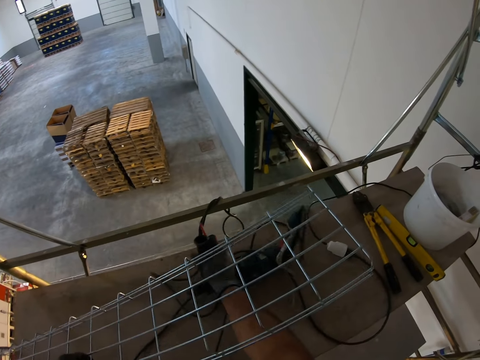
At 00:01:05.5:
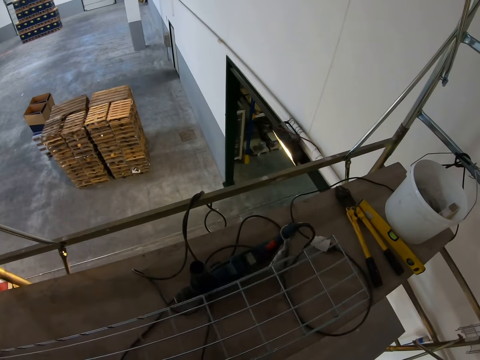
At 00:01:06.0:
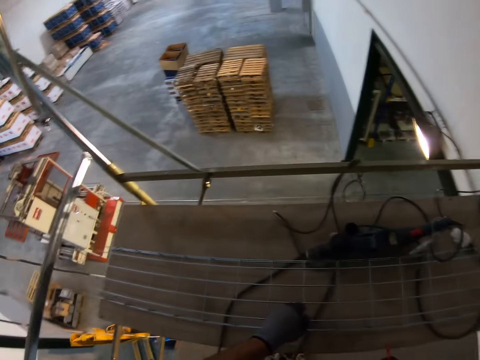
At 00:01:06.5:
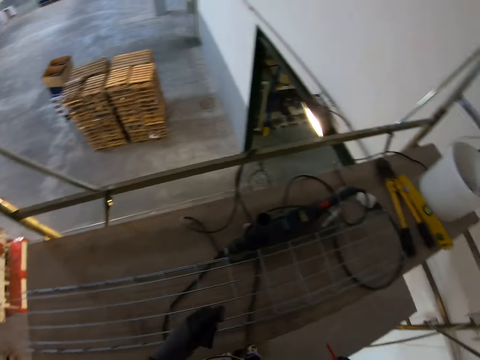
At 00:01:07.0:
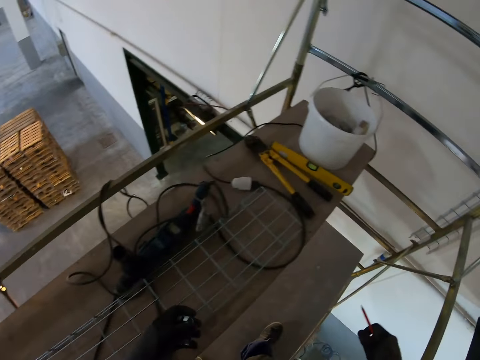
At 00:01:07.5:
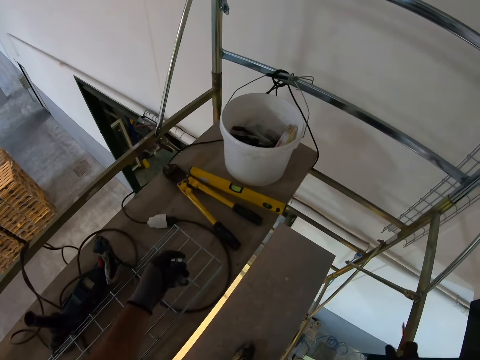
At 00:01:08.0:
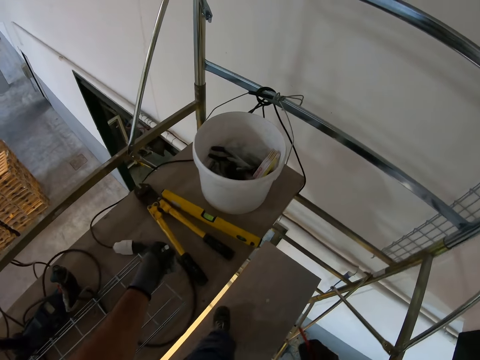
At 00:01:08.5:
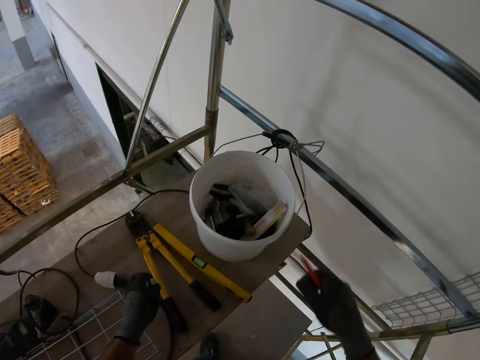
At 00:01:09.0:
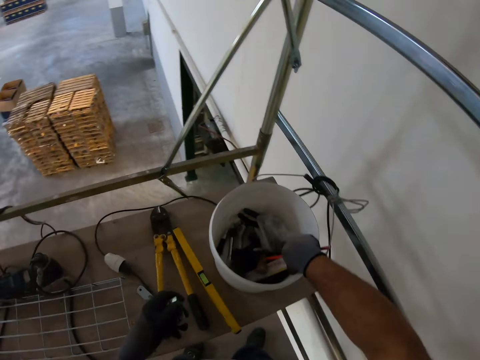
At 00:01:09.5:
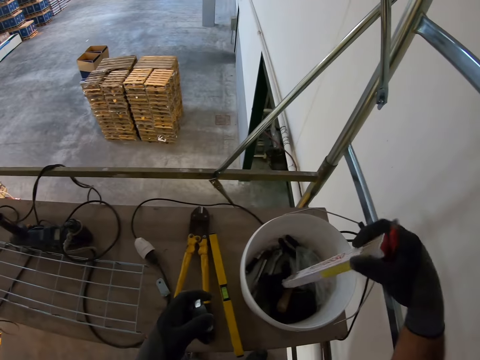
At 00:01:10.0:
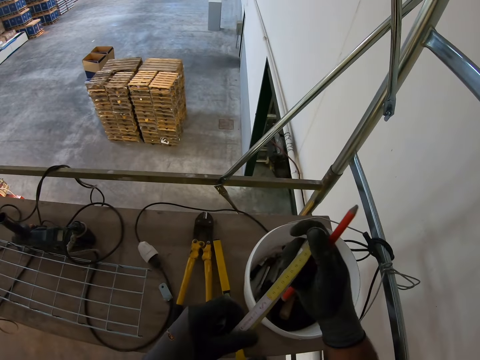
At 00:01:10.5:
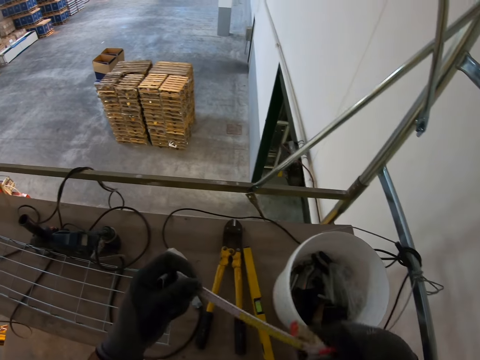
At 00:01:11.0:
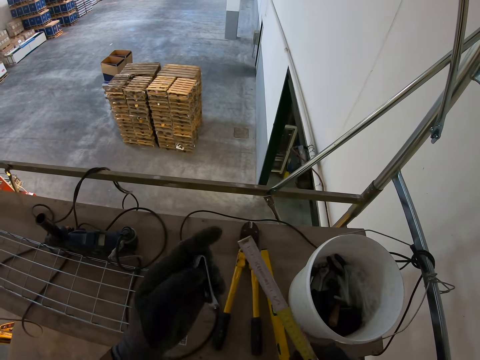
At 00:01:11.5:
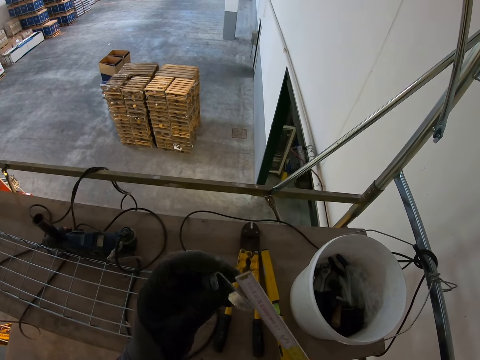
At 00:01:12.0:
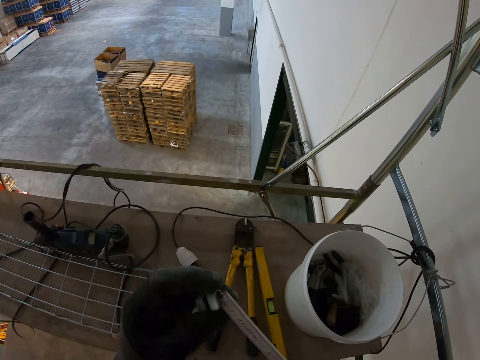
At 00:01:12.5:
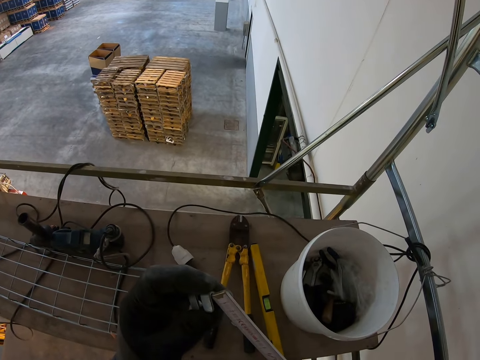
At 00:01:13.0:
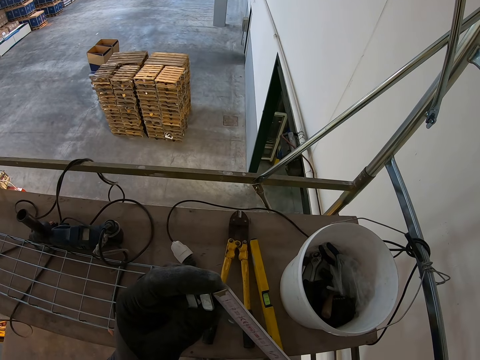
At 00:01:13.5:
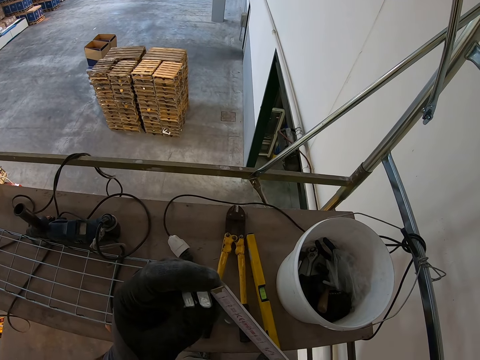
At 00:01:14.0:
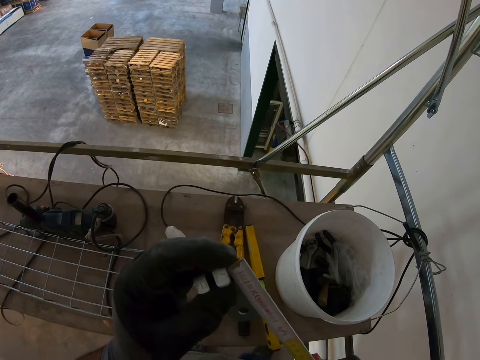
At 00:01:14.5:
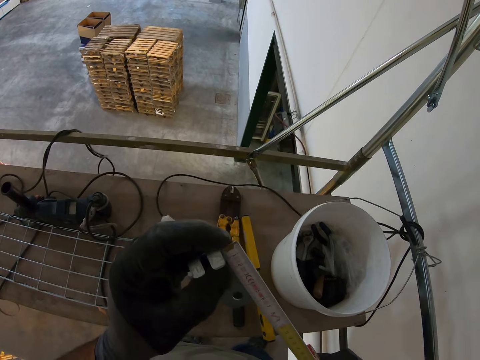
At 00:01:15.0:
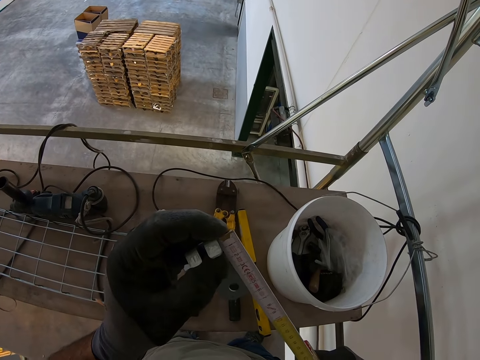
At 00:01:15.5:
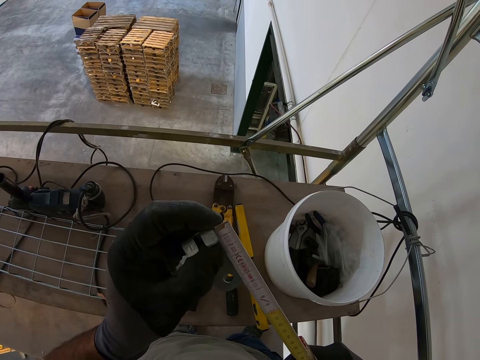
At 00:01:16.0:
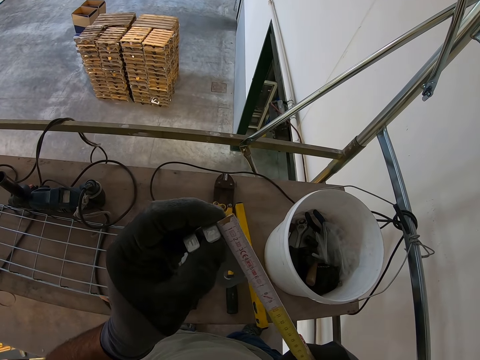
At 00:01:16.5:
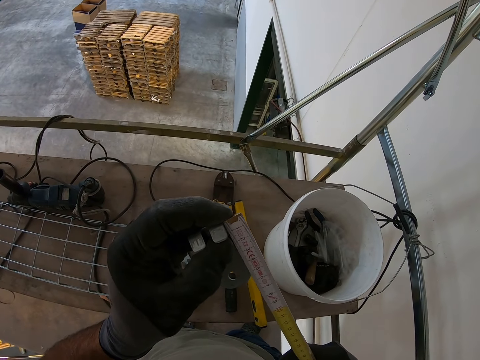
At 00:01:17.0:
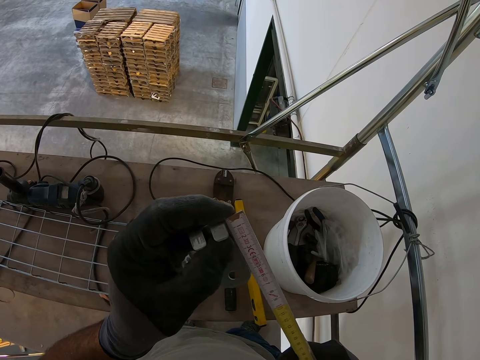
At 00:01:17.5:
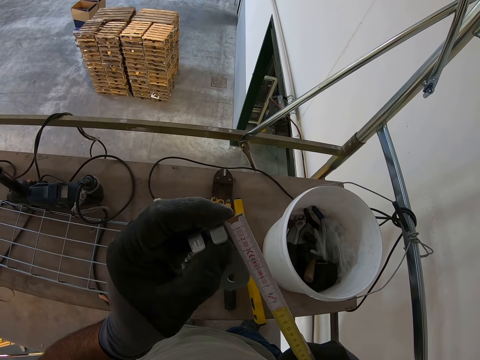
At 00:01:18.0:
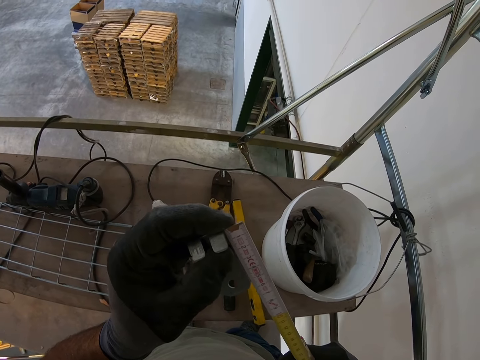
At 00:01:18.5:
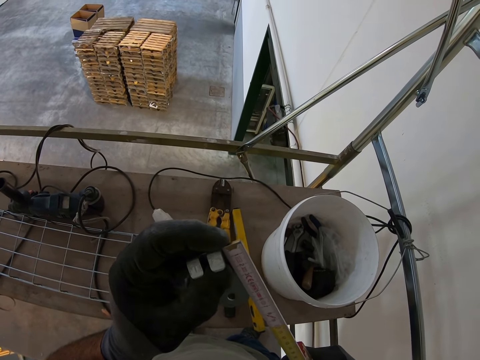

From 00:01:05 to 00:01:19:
The camera wearer pushes the drill. They walk around. They pick up the folding ruler or yardstick. They turn the folding ruler. They measure the wall bracket with the yardstick.

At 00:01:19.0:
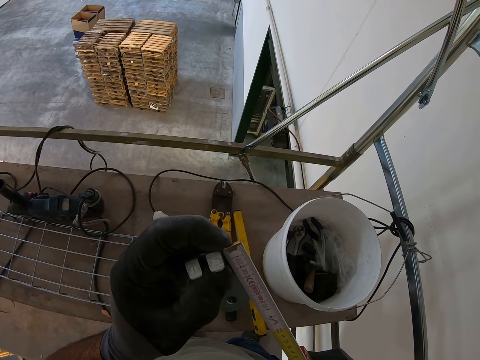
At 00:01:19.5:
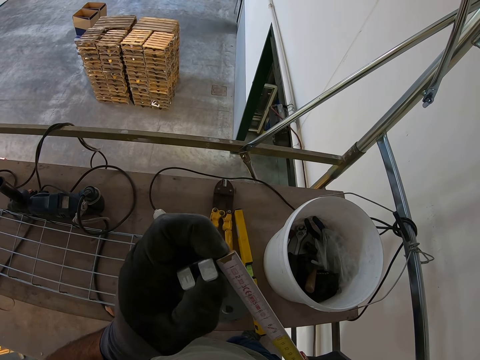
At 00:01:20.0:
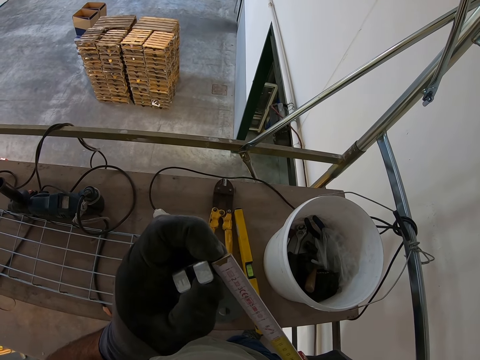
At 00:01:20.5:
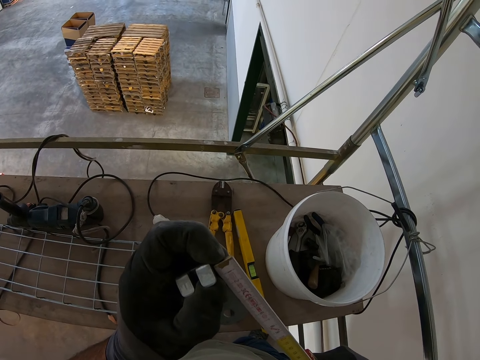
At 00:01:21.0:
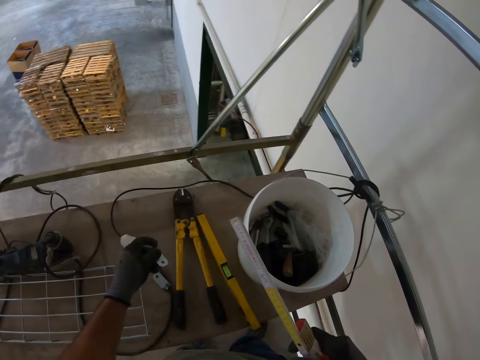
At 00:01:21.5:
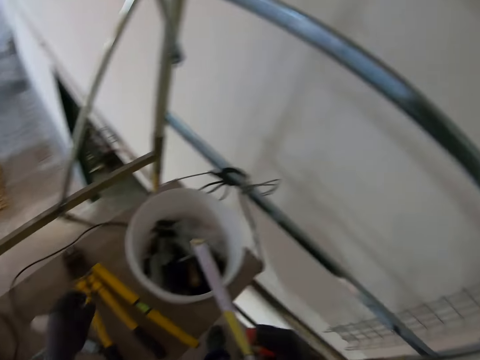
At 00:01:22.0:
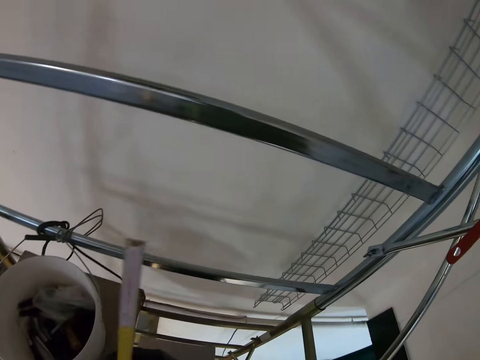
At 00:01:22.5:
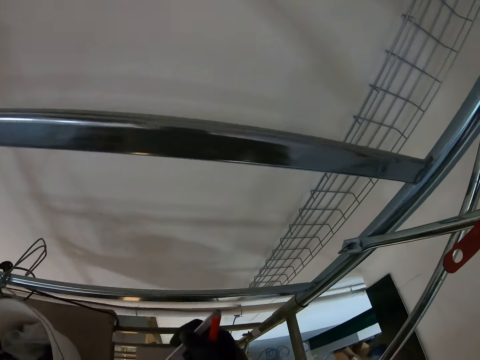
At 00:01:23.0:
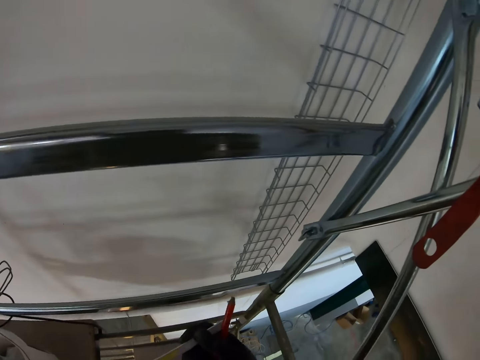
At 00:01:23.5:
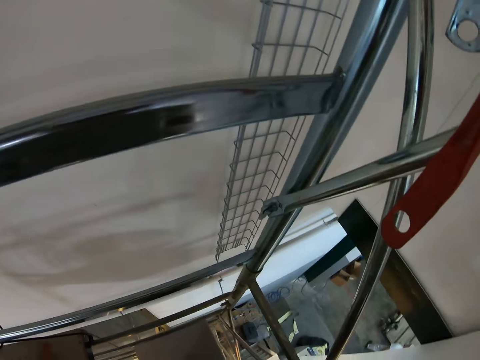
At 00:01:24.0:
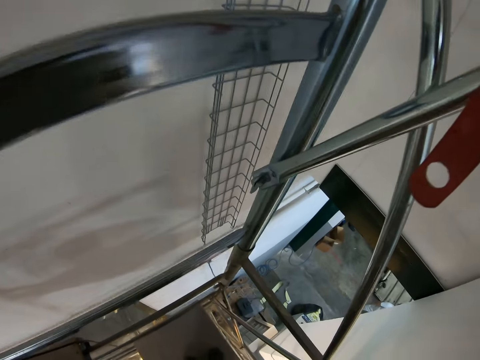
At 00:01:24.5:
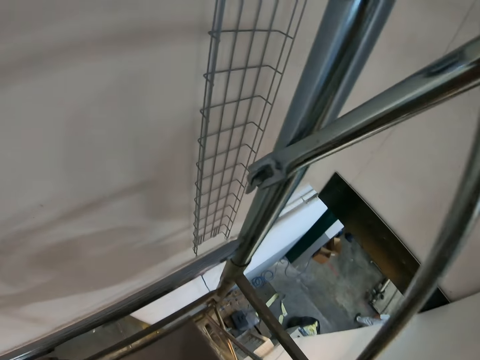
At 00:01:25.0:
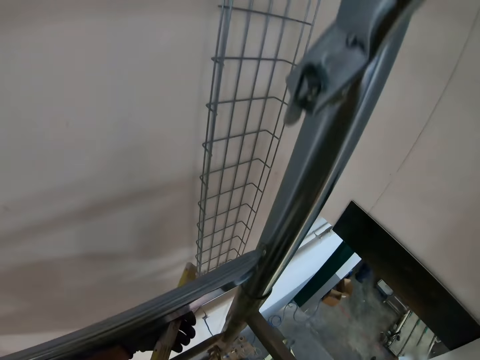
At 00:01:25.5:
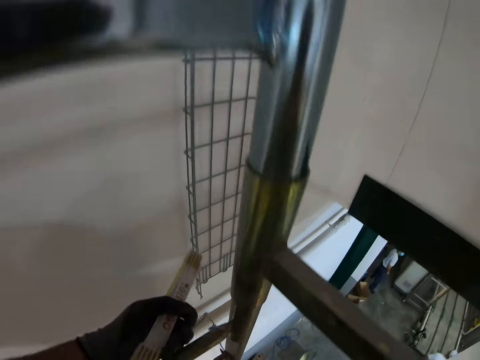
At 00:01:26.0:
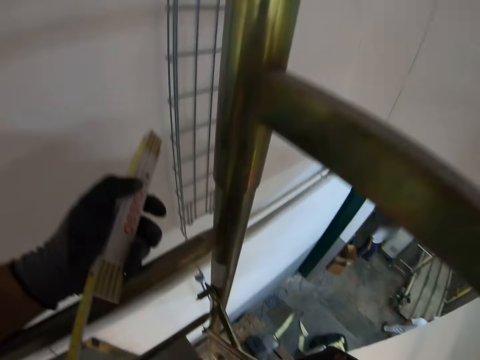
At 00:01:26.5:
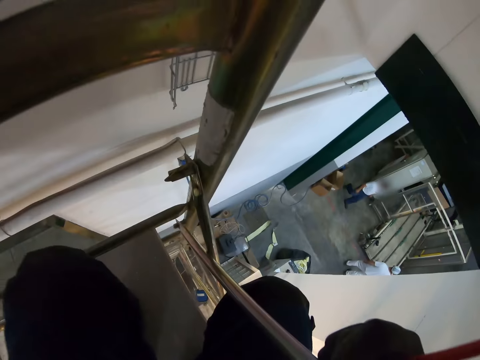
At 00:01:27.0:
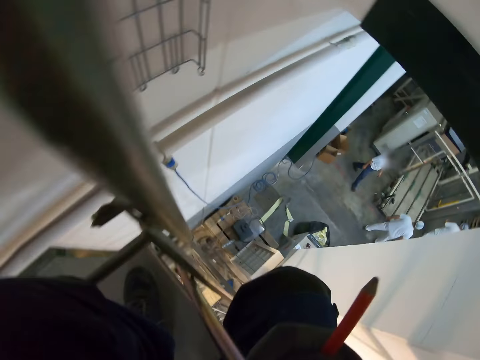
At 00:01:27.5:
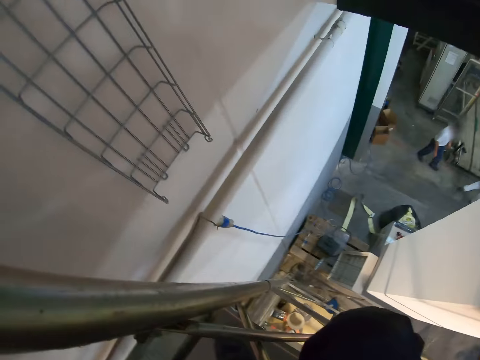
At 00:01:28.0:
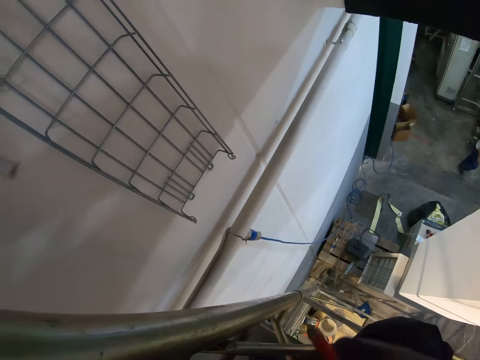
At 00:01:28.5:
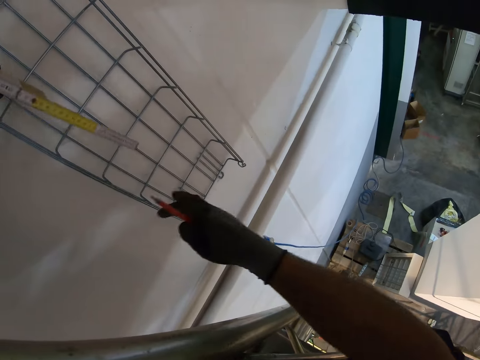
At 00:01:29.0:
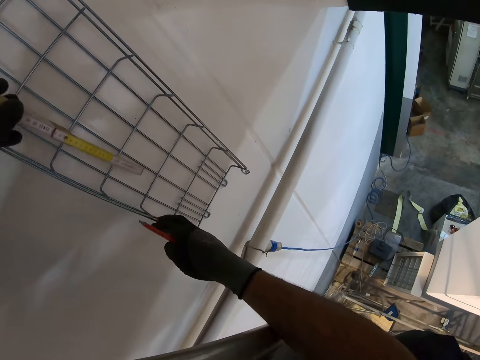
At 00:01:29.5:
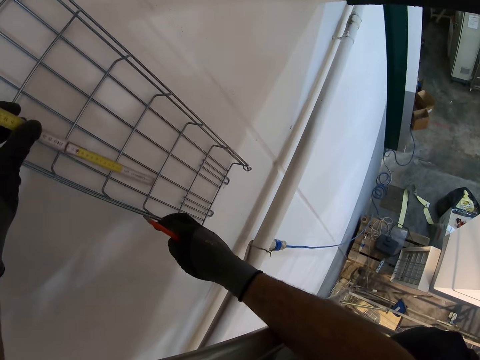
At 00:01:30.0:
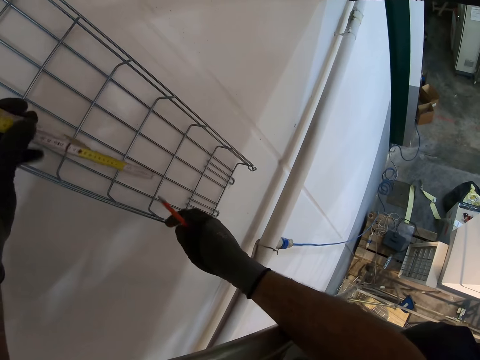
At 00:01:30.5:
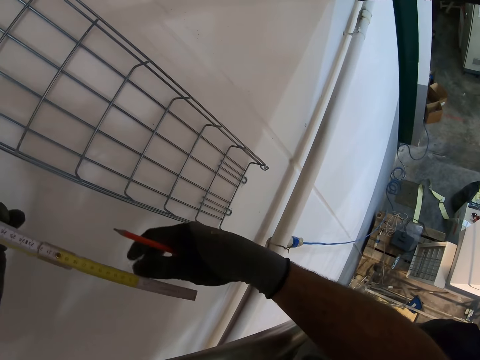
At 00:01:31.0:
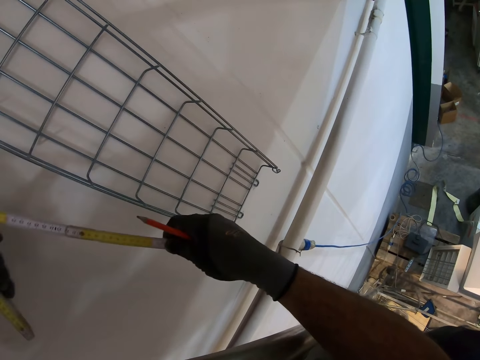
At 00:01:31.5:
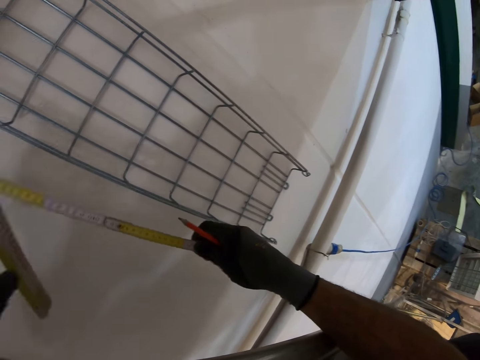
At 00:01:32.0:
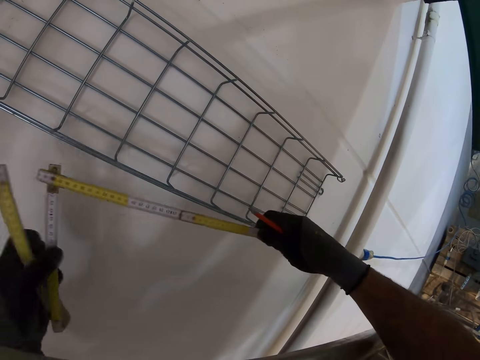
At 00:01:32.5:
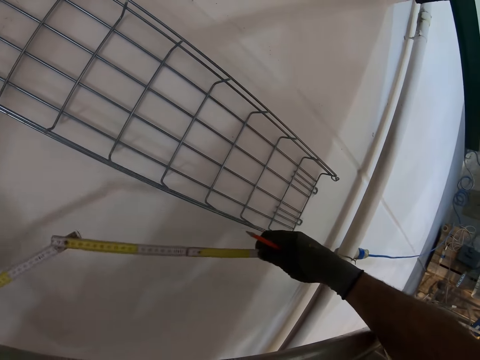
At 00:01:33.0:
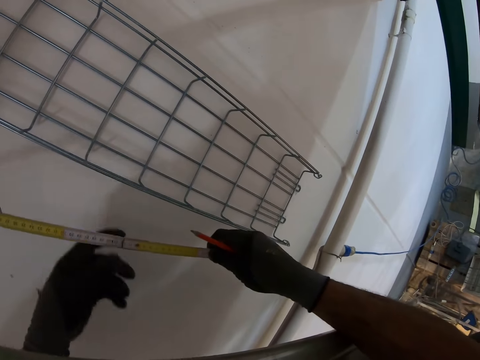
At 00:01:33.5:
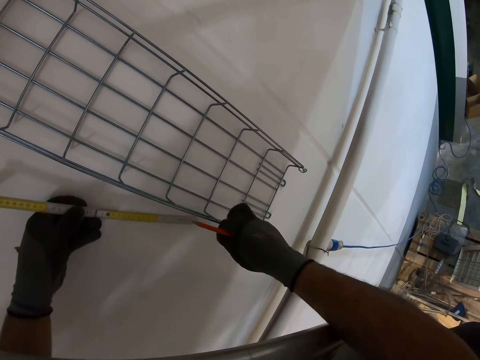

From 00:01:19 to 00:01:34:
The camera wearer places something on the board. They look around, bend down, and look around. They measure the wire mesh cable tray. They straighten the folding ruler.
